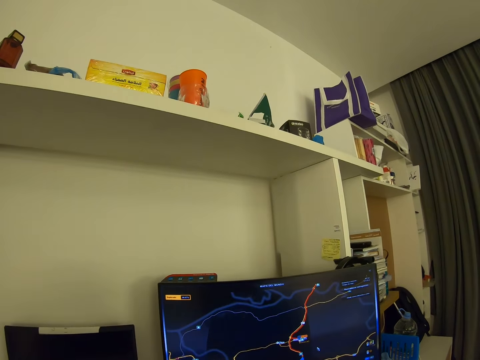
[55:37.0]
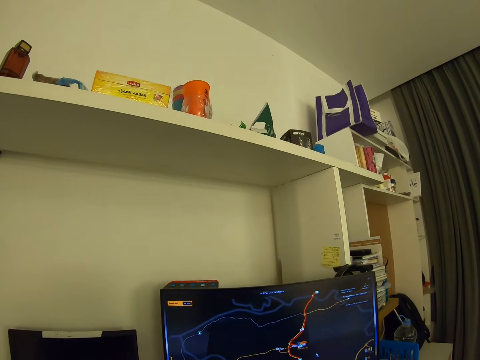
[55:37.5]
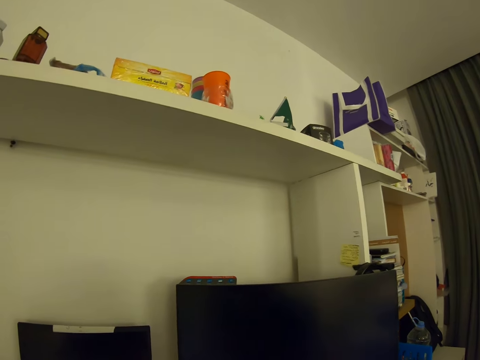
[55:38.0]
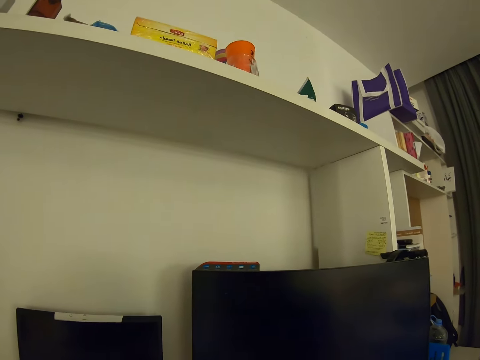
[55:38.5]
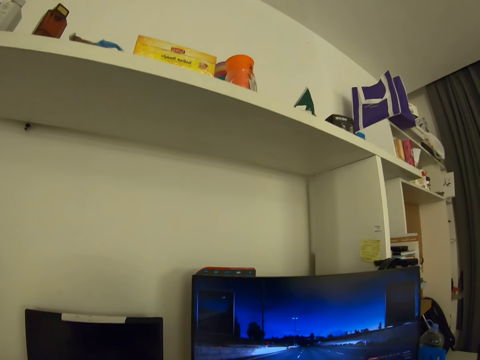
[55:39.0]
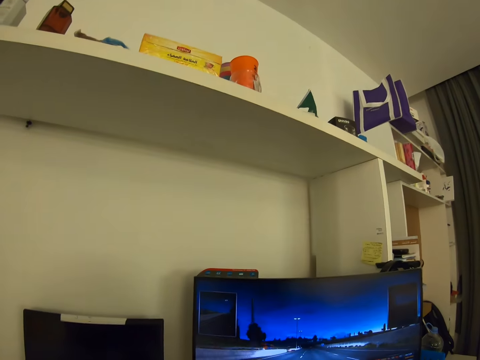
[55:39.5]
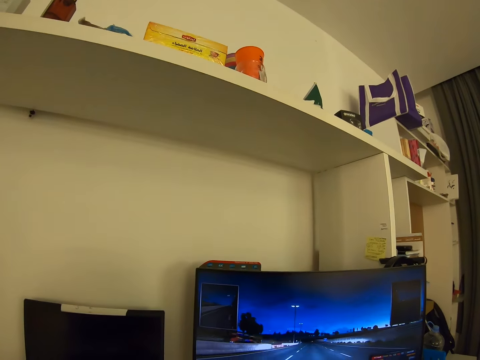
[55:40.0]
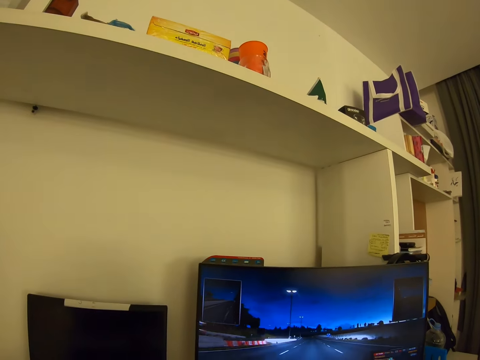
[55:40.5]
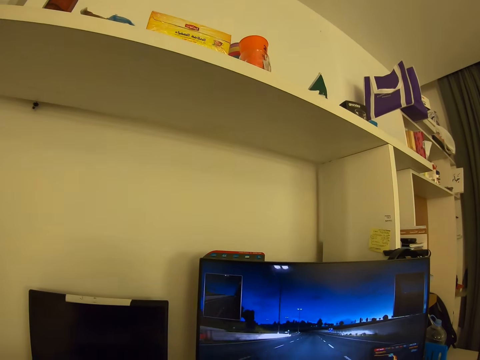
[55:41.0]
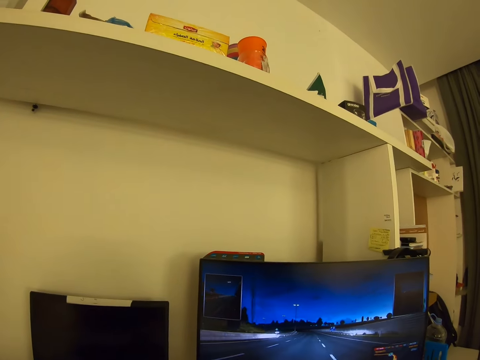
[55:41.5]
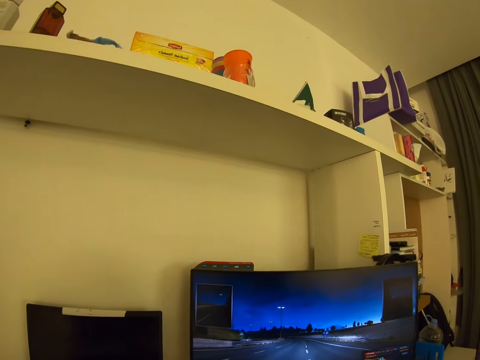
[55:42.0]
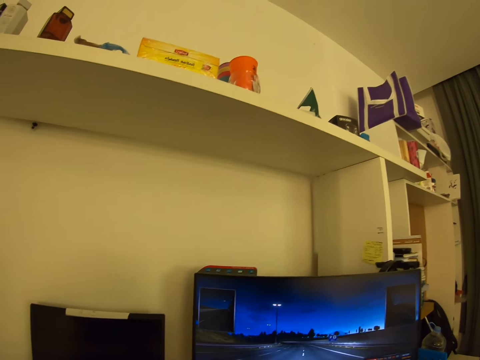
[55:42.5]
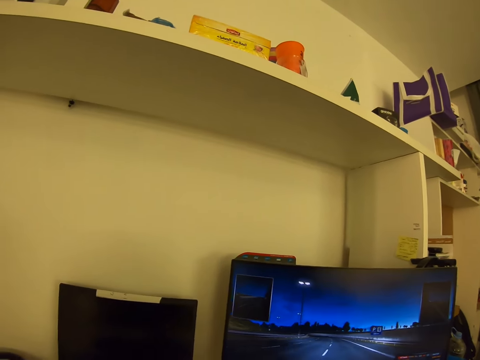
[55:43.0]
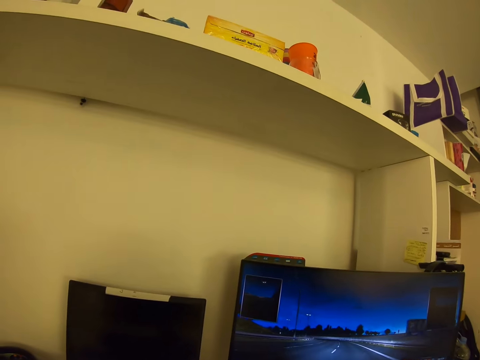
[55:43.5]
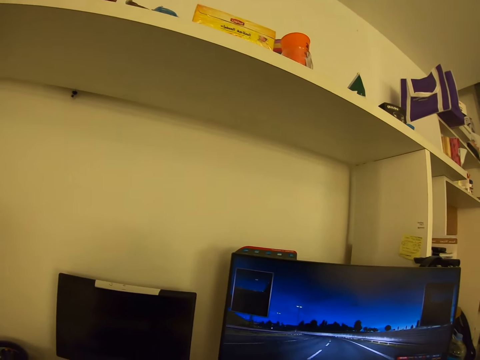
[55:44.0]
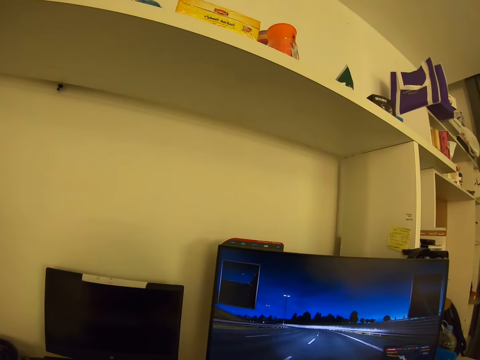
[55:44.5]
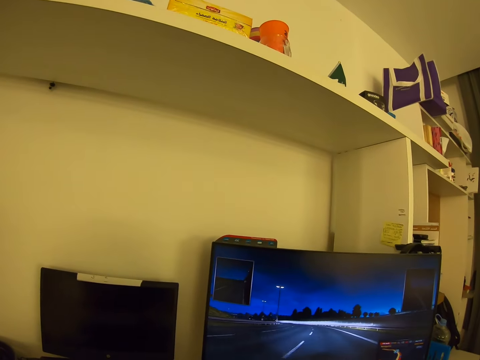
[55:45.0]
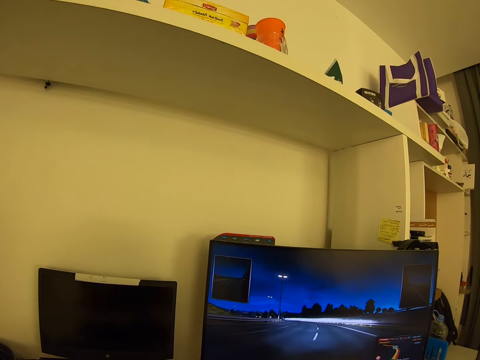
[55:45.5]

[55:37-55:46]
The camera wearer plays a video game.

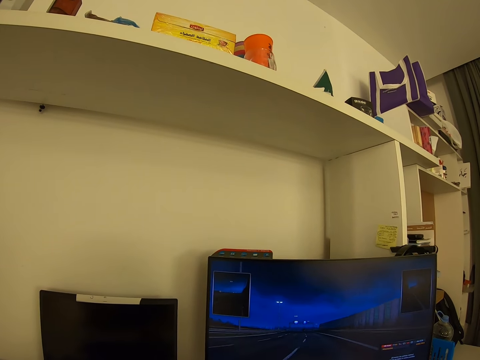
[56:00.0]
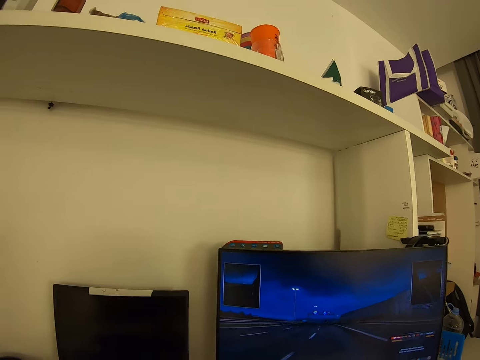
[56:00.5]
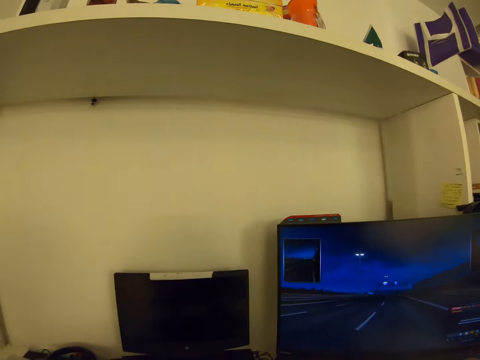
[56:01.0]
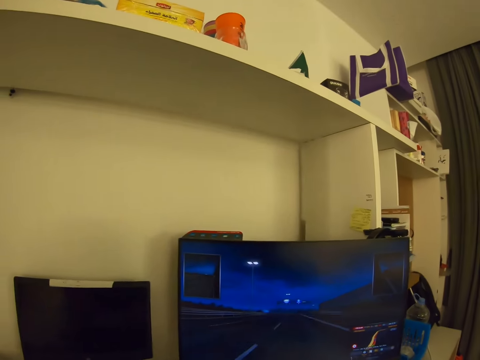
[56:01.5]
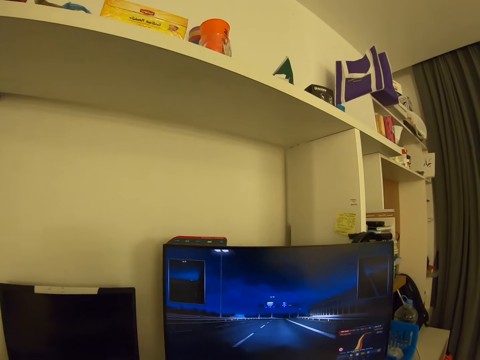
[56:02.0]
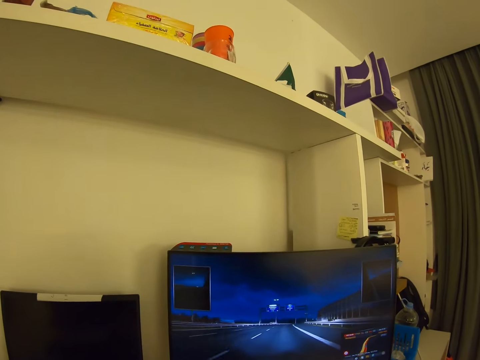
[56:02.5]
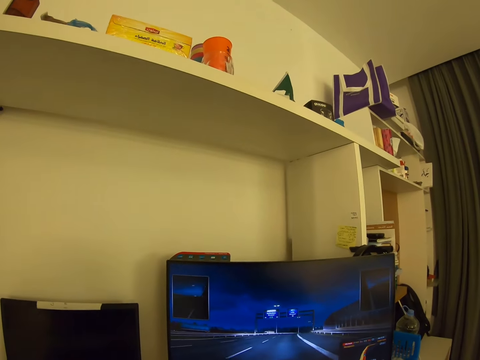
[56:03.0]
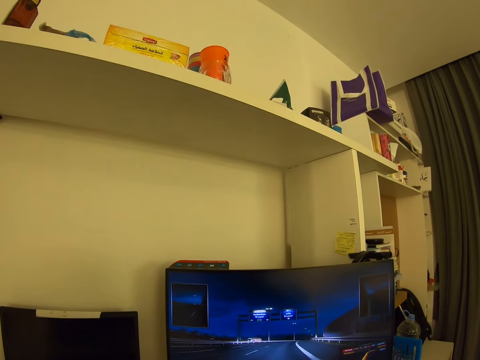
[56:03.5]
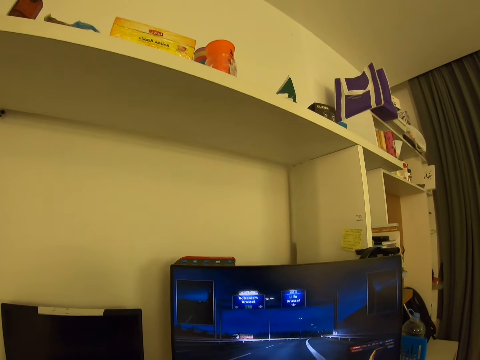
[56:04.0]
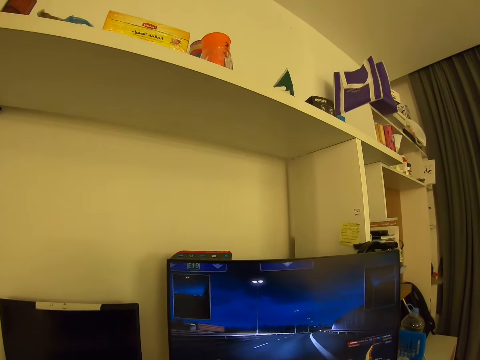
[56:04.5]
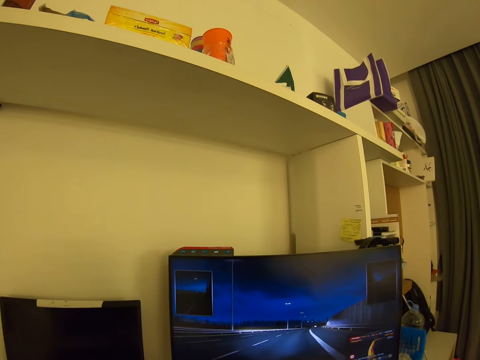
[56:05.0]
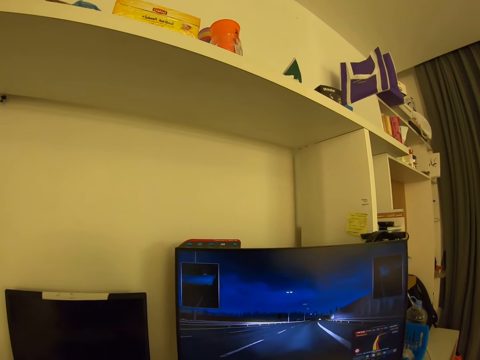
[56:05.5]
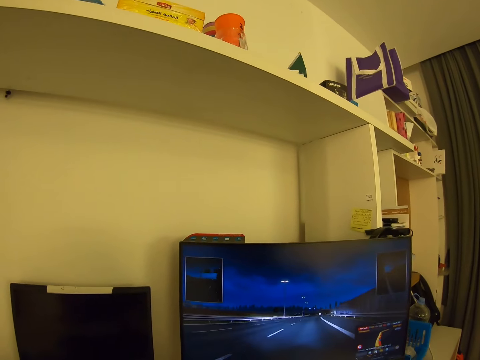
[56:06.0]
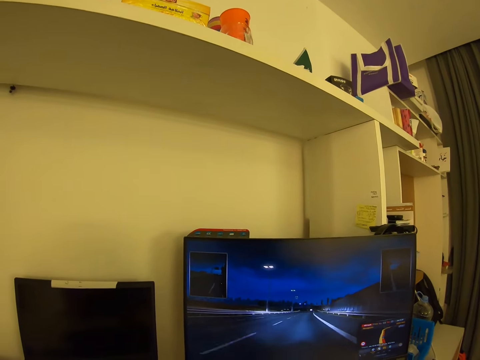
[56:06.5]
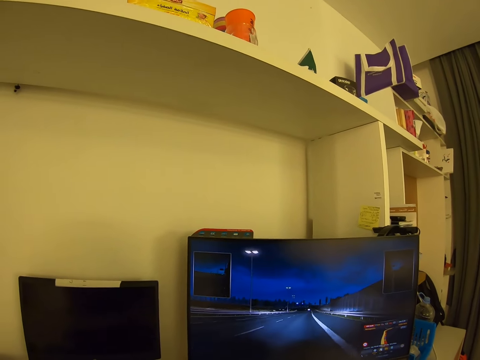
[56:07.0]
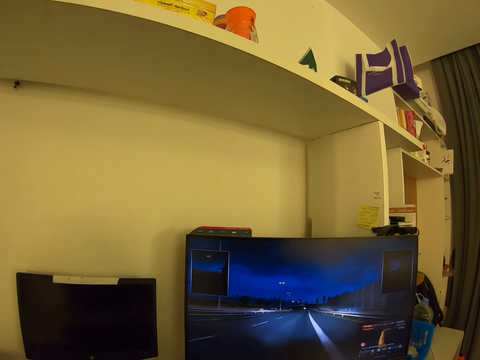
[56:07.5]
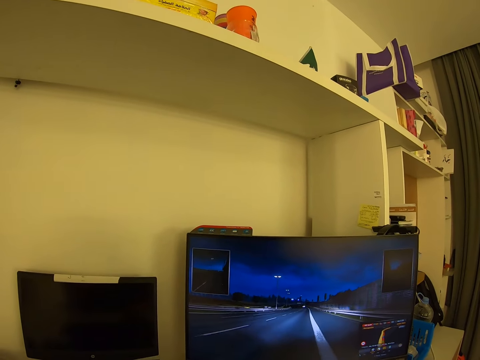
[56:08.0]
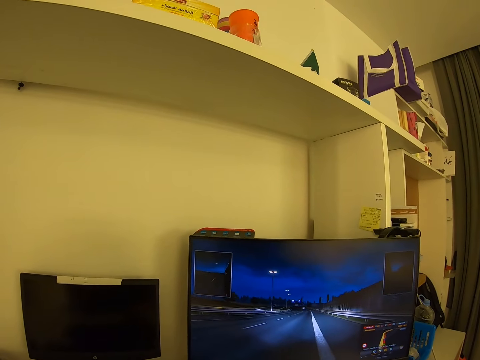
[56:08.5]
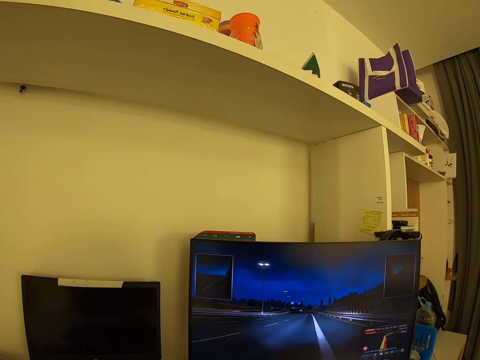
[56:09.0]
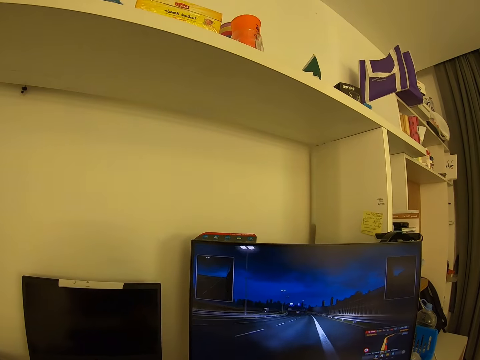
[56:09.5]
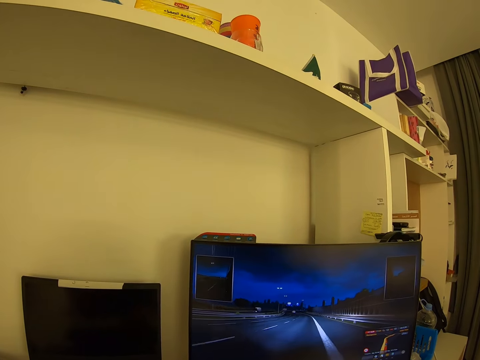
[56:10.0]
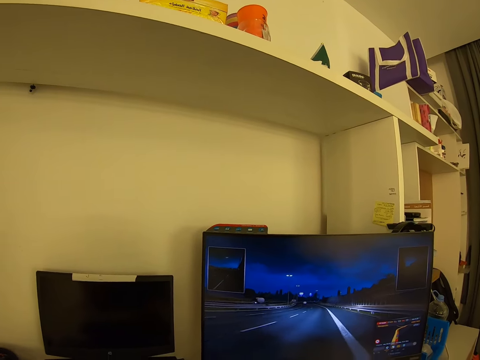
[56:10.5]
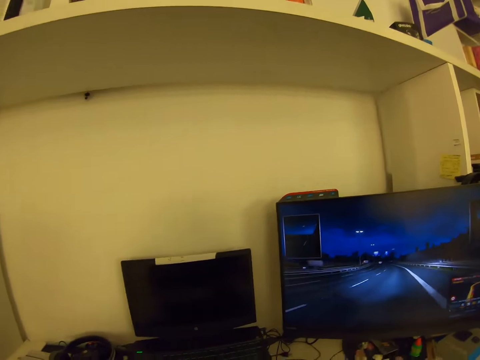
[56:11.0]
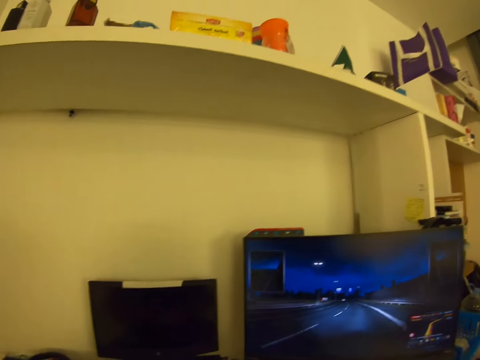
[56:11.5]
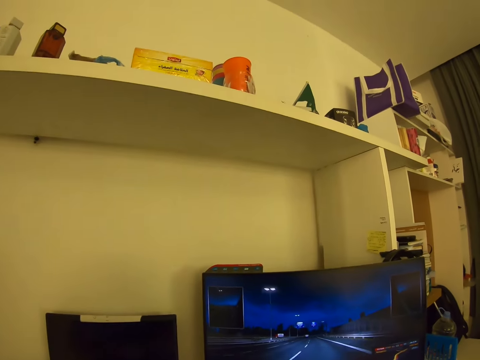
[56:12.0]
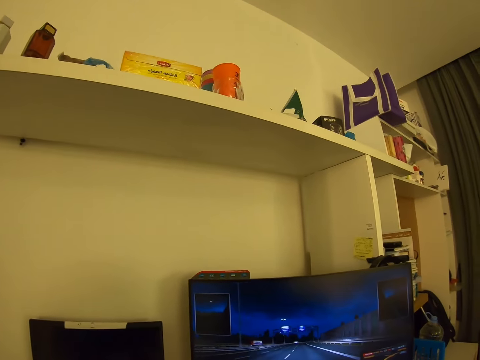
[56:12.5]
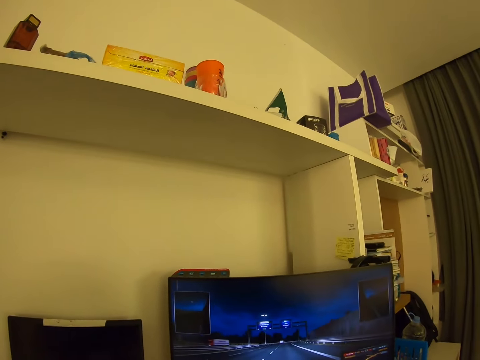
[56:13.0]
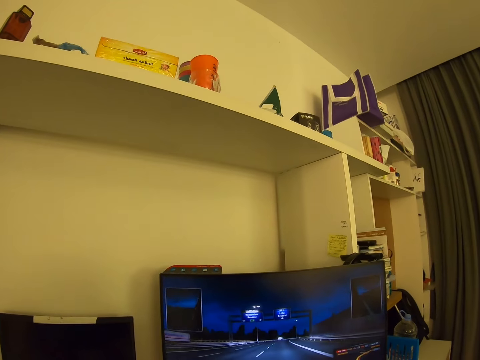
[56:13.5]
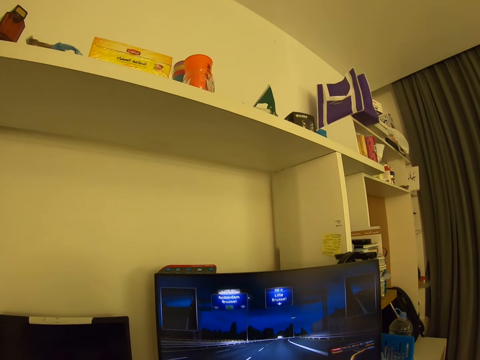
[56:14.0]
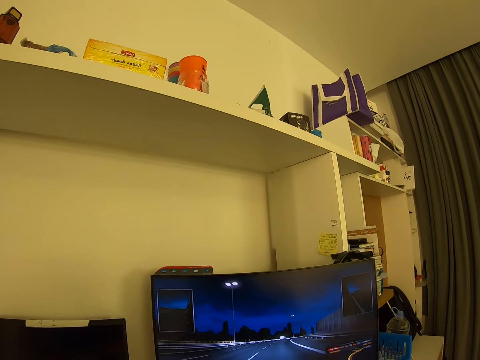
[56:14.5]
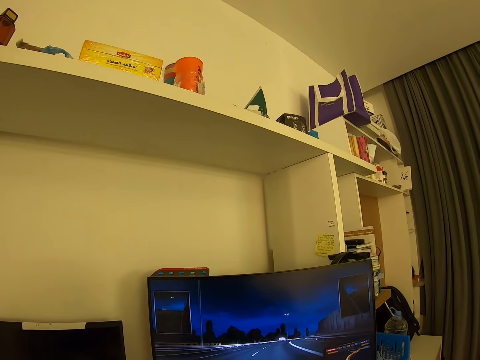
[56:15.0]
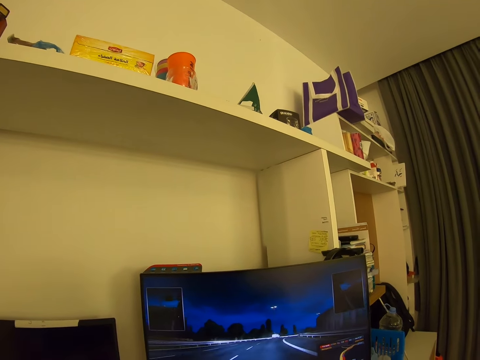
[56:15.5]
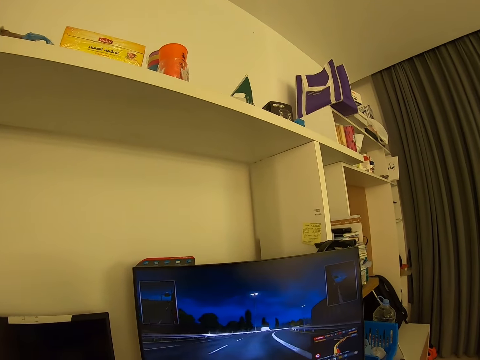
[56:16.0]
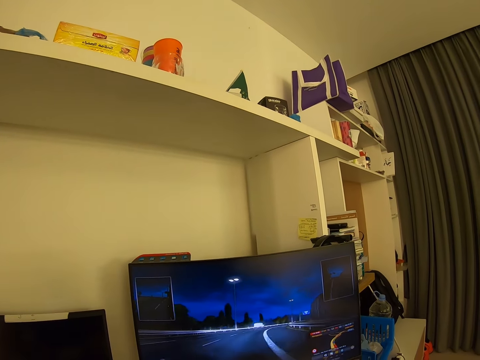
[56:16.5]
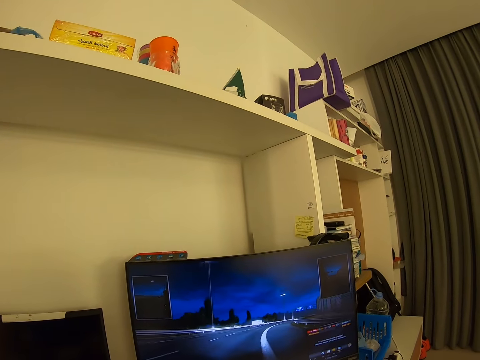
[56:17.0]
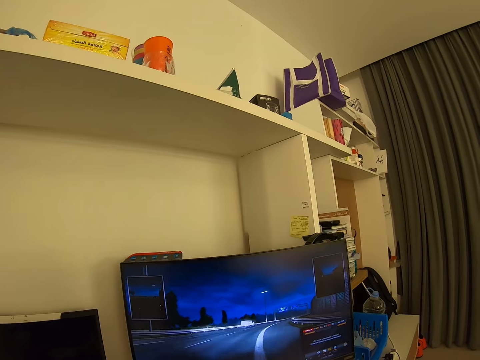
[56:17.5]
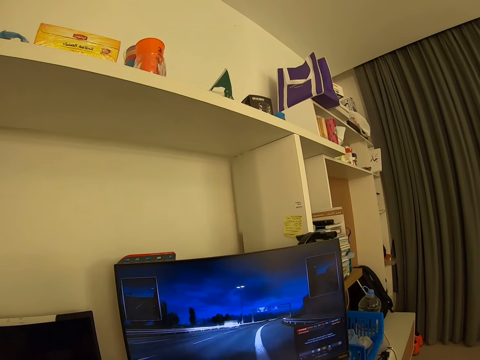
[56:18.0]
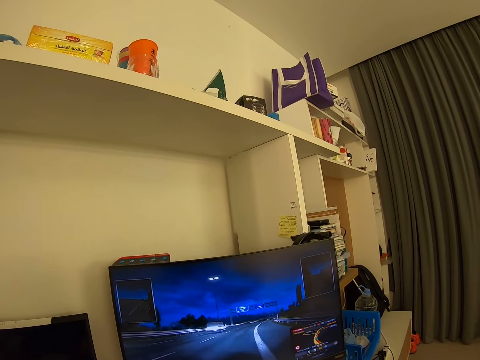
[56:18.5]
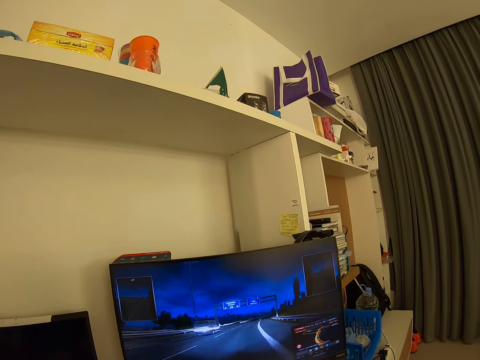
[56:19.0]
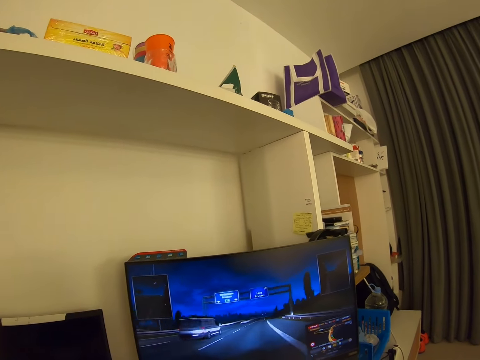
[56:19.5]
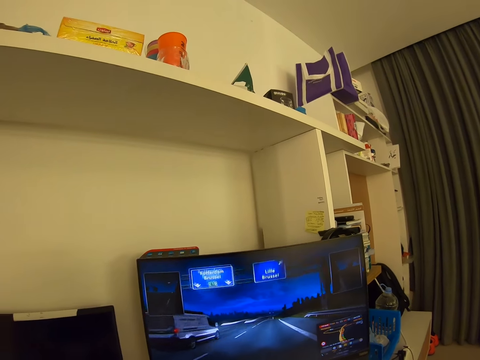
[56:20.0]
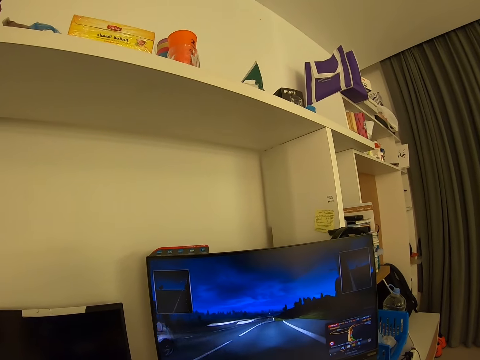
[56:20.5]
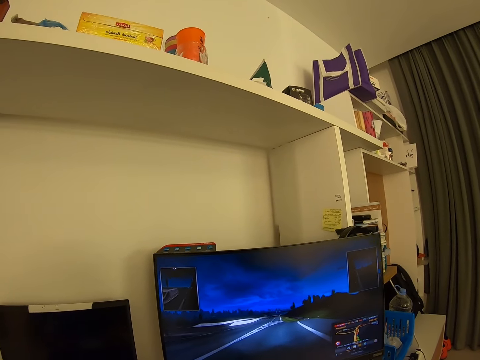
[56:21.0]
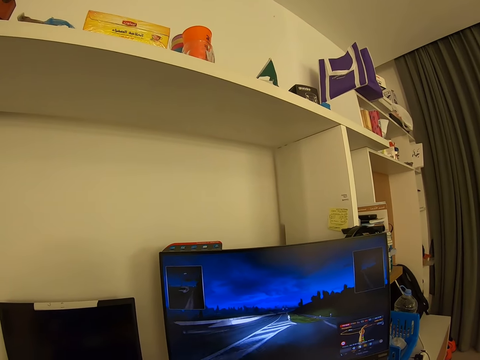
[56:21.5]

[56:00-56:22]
The camera wearer looks around. They look around again.
